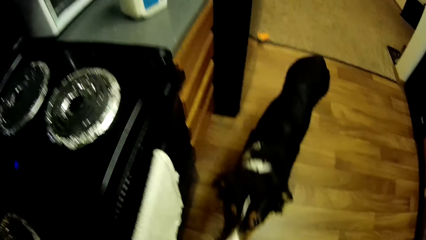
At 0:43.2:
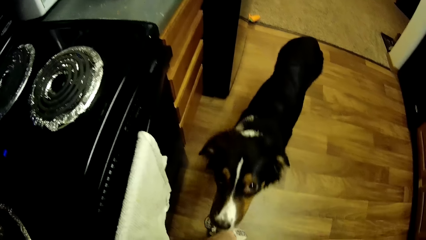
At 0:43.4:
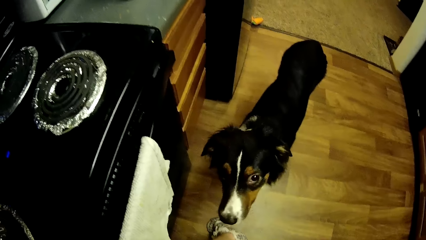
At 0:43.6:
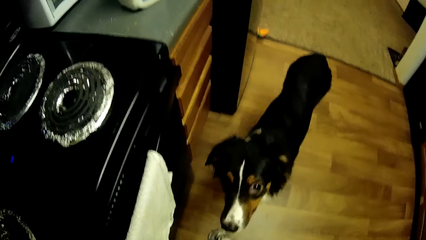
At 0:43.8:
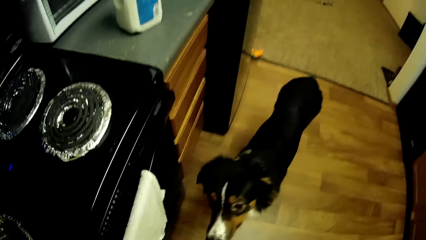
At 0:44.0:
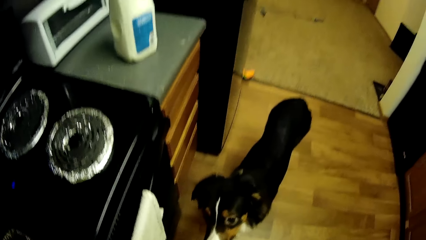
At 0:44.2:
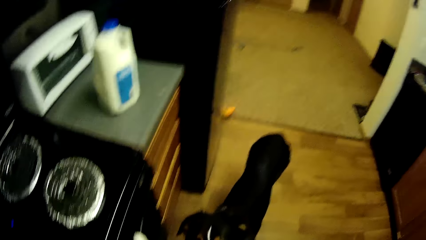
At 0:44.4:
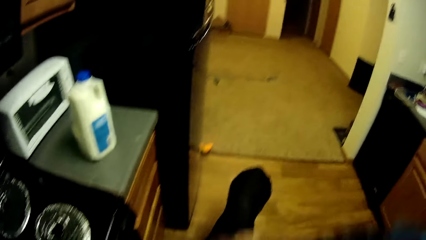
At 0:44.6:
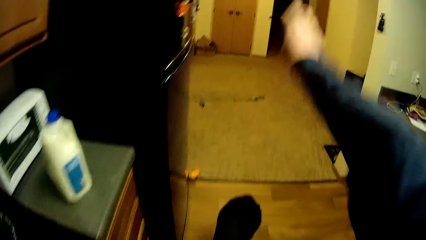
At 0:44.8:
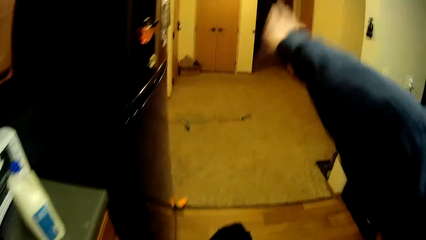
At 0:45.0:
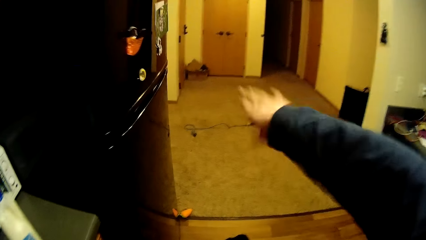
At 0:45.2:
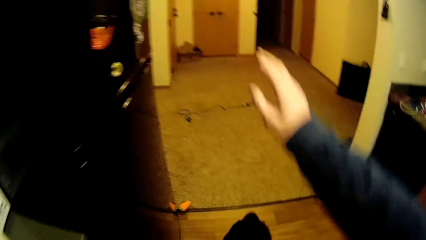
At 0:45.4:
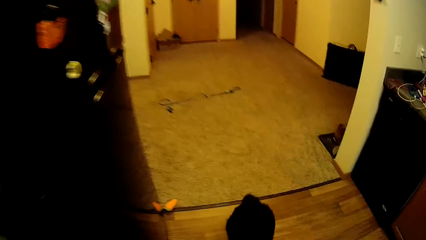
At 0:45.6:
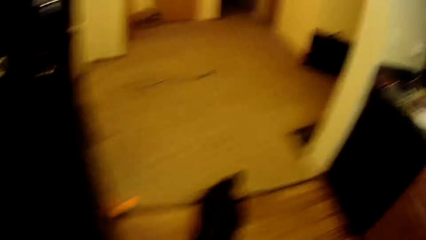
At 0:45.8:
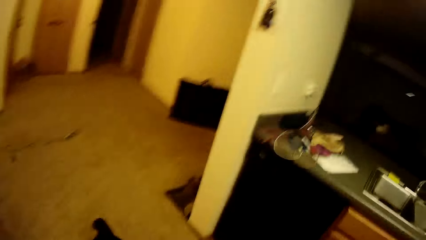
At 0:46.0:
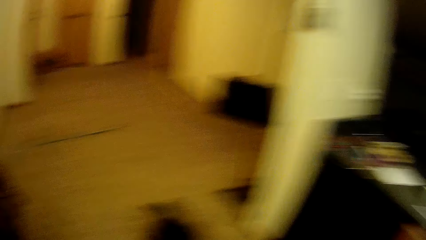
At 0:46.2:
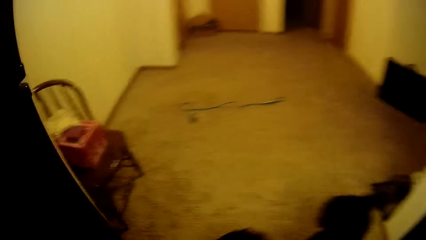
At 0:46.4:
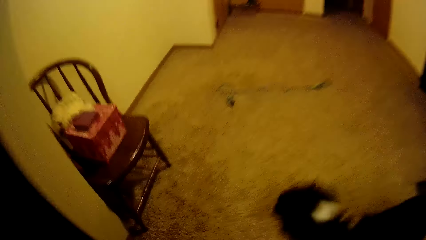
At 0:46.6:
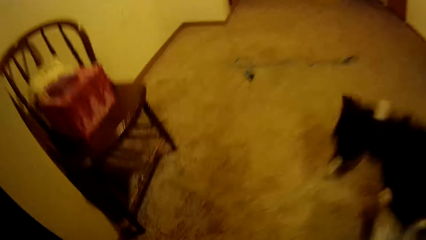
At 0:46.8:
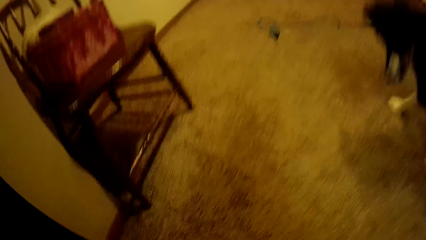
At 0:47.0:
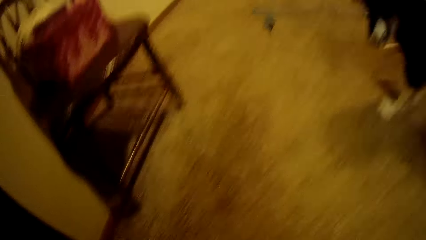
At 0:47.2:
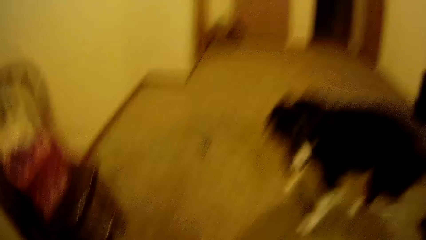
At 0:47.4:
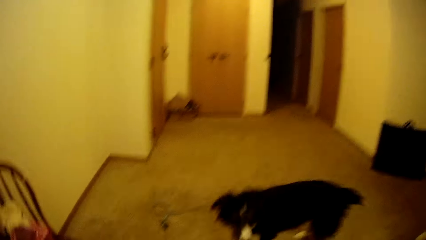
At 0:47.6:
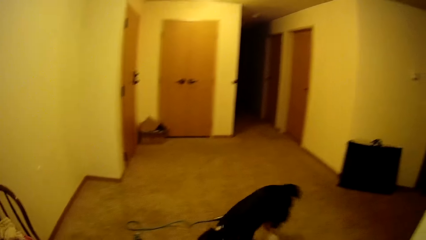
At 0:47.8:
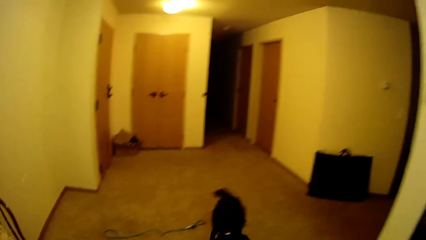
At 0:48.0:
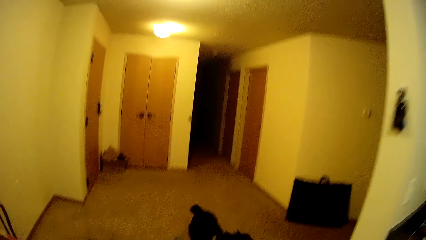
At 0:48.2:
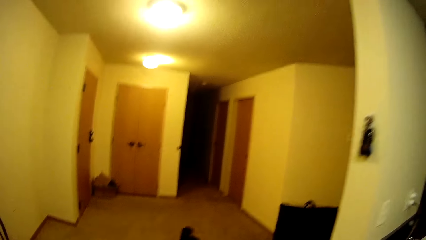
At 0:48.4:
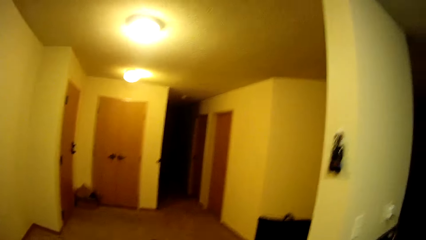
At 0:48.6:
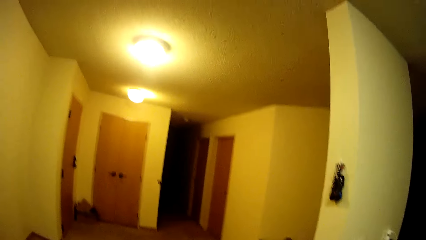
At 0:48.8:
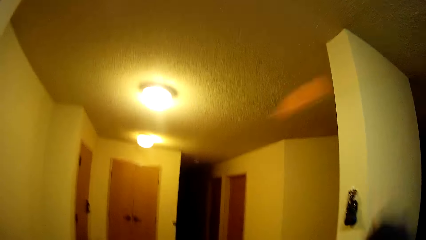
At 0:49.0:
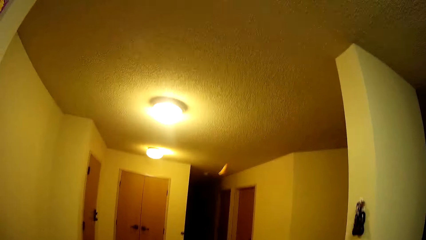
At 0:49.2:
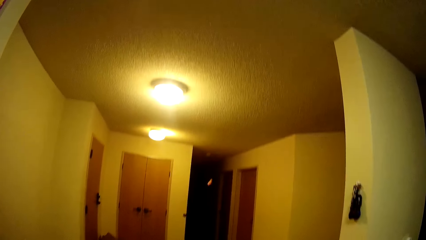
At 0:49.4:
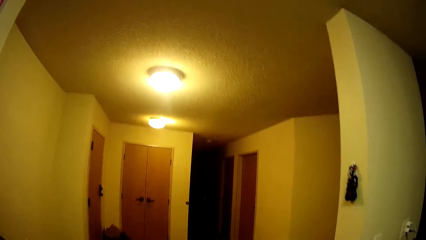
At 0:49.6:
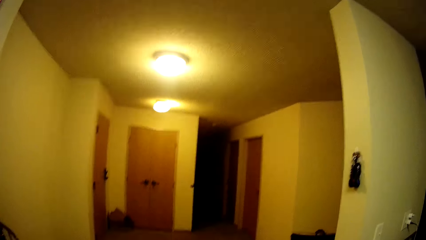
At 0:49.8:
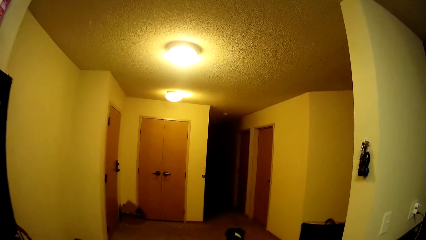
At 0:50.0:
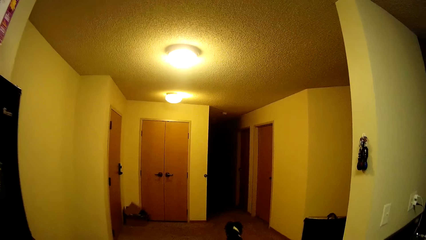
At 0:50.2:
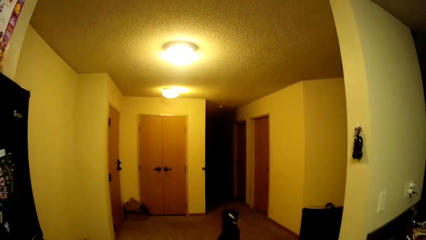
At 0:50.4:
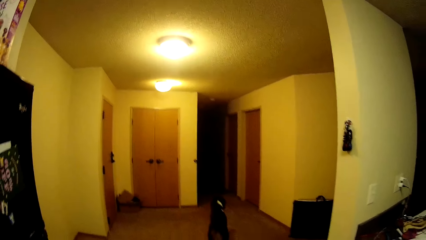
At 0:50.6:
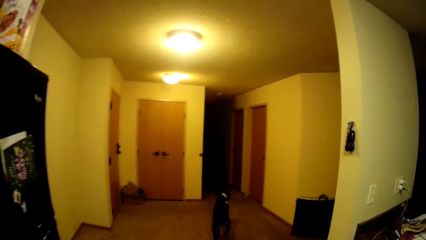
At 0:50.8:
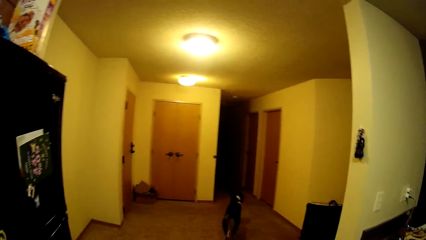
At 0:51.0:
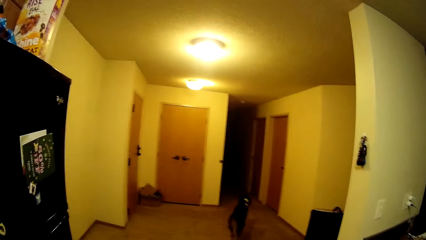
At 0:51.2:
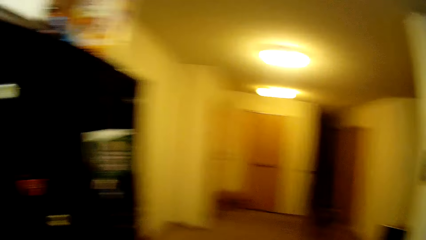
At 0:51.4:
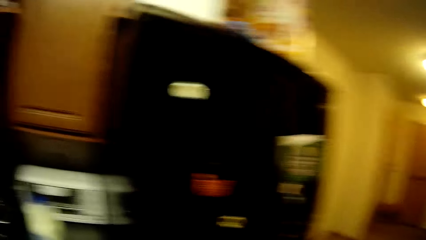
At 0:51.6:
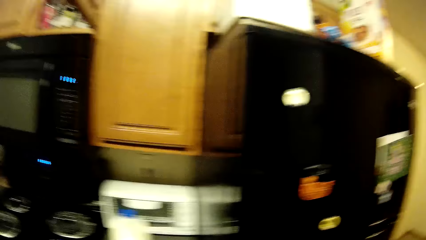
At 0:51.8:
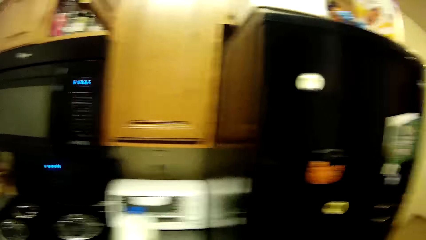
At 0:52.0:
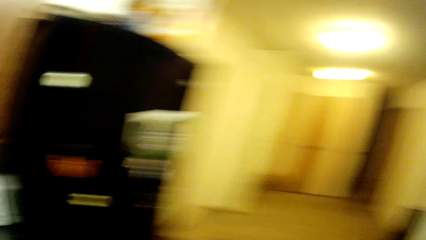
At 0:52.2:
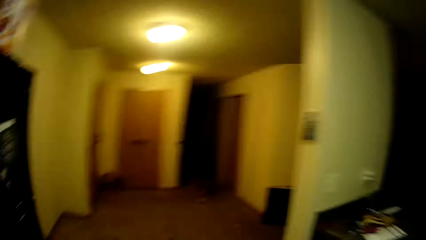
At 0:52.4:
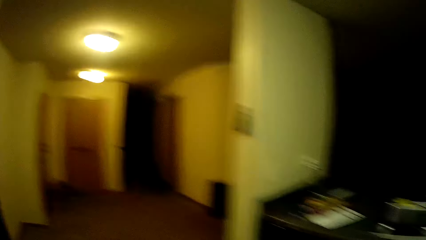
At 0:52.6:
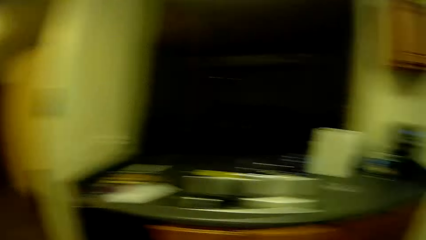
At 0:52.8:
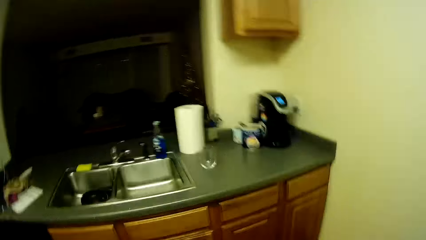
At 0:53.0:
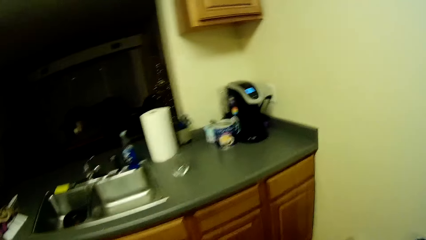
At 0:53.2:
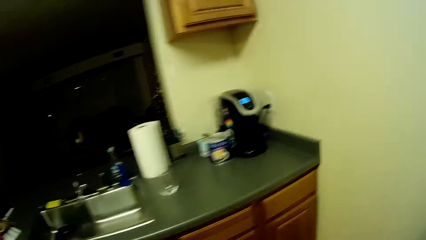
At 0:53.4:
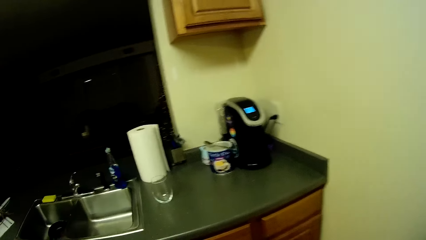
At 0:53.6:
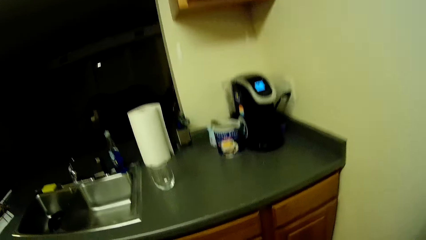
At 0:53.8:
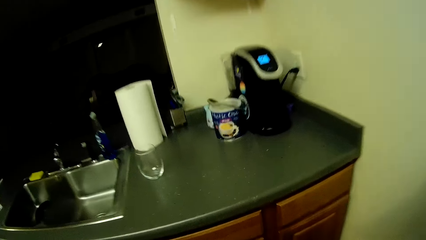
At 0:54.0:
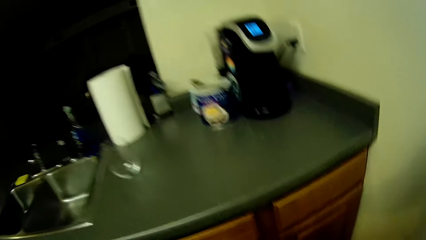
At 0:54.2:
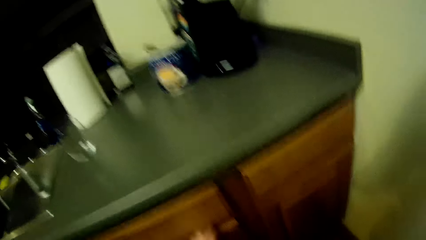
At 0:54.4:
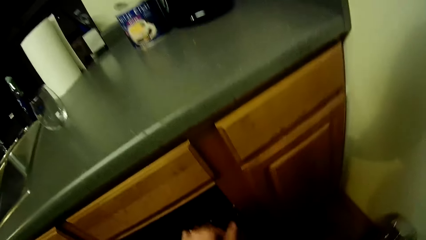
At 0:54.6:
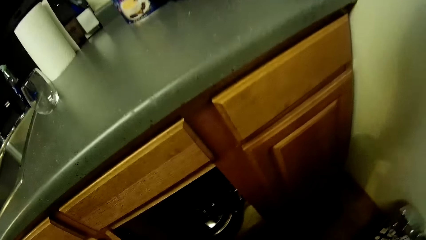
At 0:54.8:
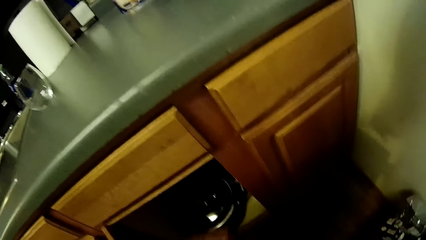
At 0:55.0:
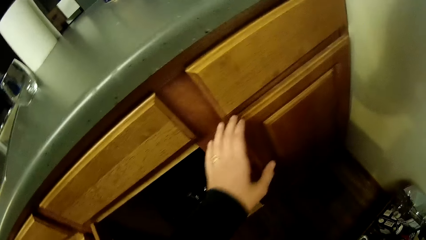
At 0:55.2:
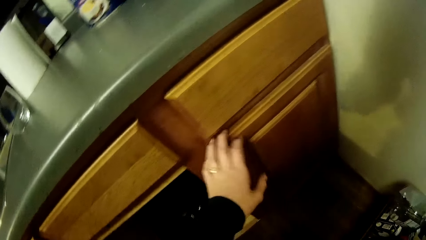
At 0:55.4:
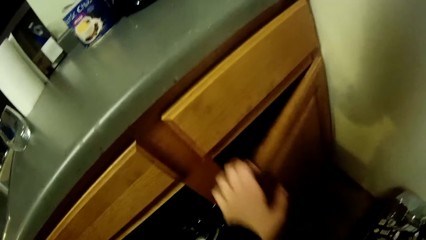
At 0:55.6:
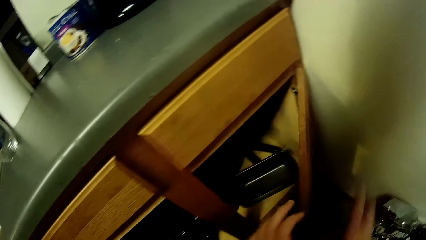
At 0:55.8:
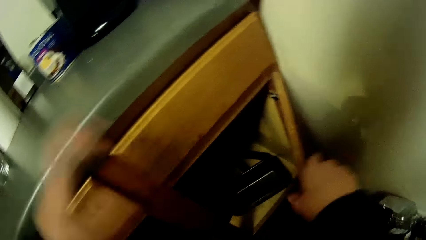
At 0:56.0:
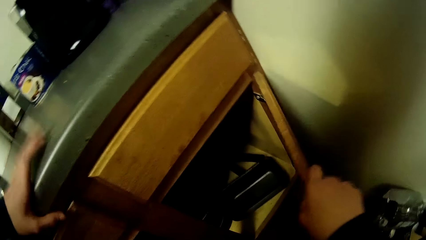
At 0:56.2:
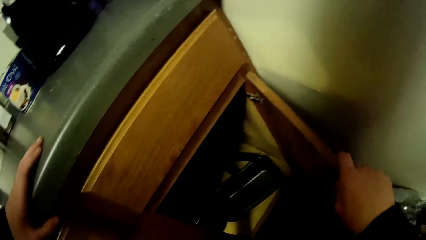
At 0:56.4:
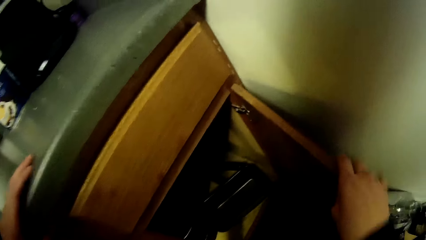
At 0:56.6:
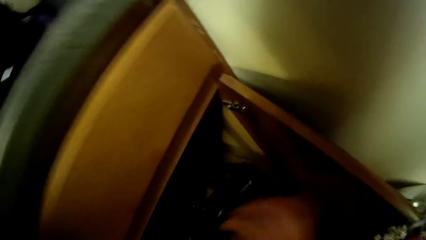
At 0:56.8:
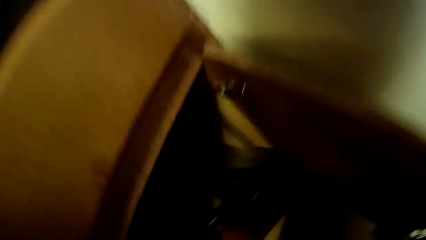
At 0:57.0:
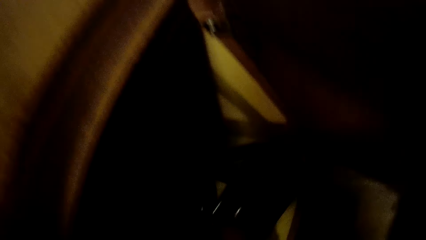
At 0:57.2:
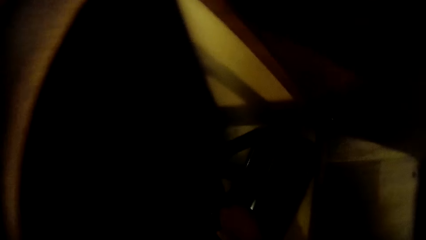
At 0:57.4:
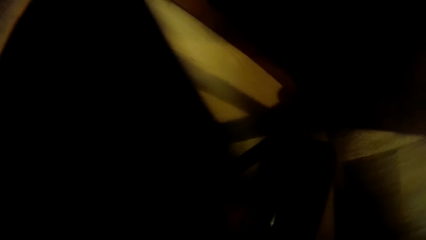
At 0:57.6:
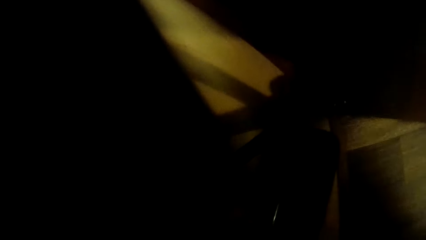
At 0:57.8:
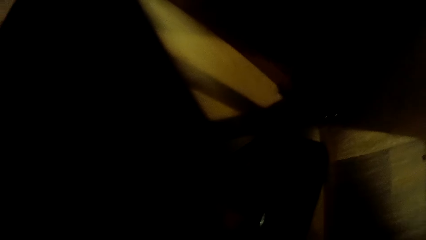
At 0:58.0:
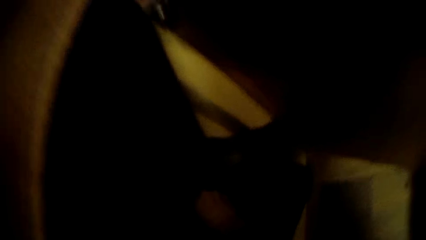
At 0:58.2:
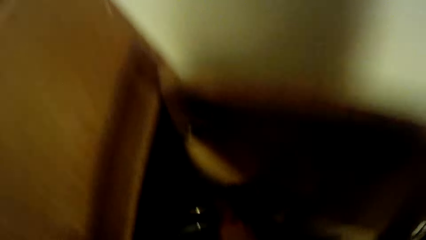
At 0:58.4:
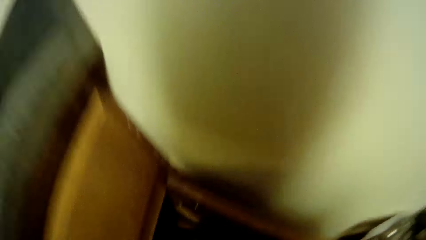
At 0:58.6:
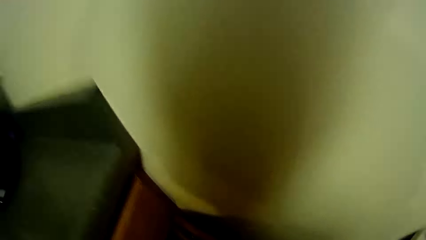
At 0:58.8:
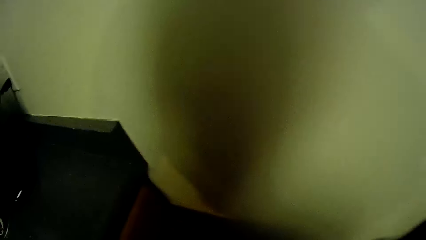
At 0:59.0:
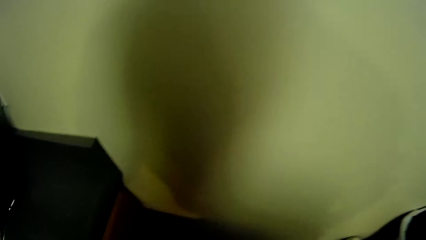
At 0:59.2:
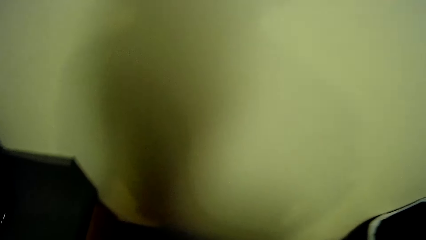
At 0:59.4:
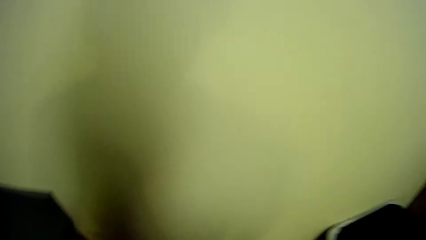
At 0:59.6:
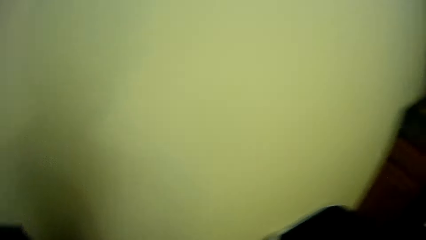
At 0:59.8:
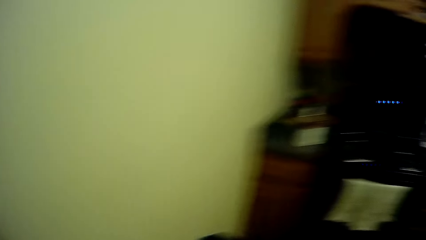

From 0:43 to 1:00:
The camera wearer looks at the dog. He moves his hand. He throws a ball. He looks around. He opens the cupboard. He touches something in the cabinet. He carries a pot.
